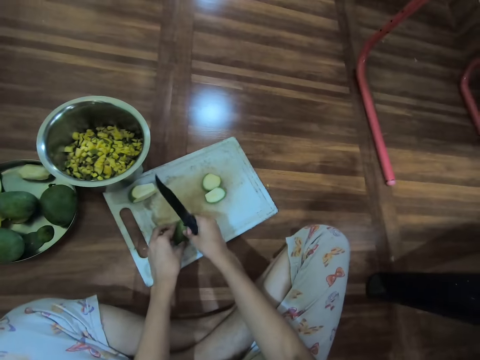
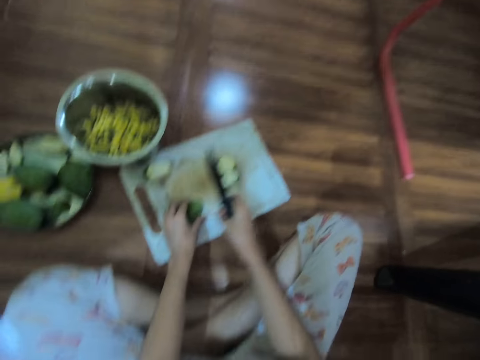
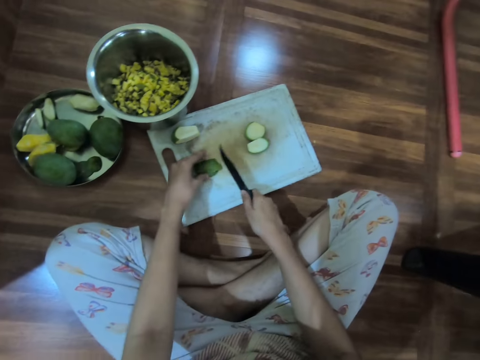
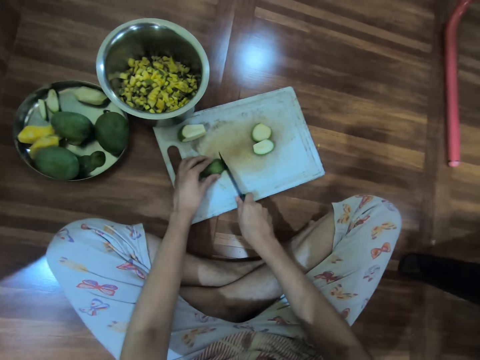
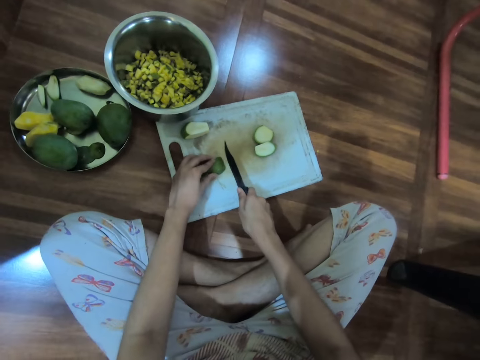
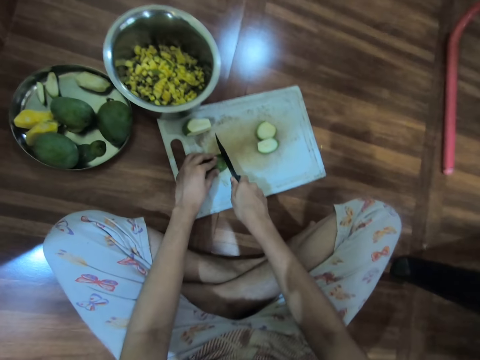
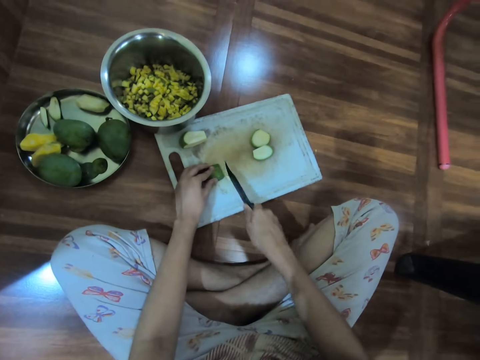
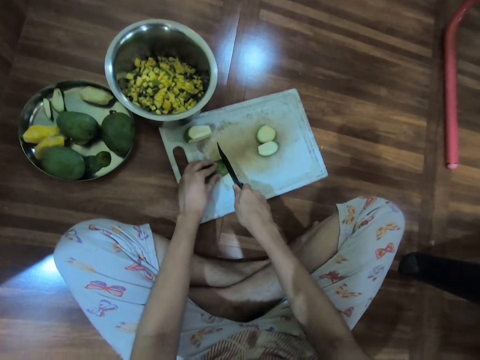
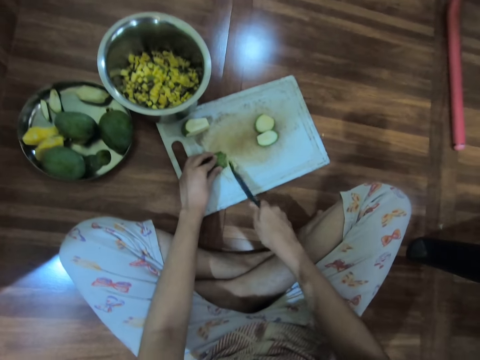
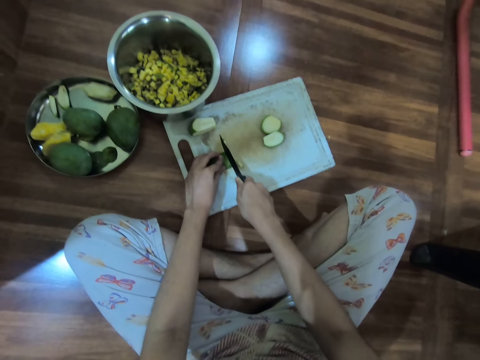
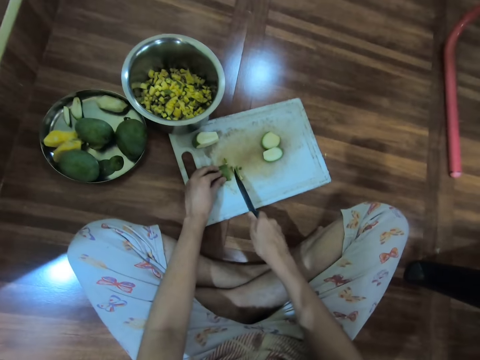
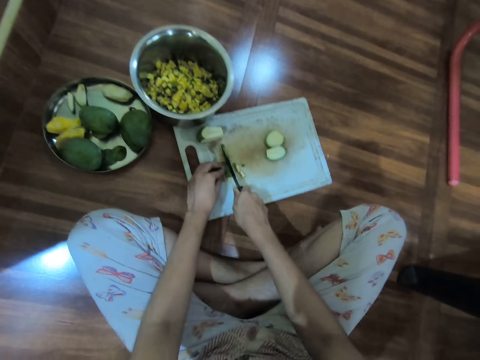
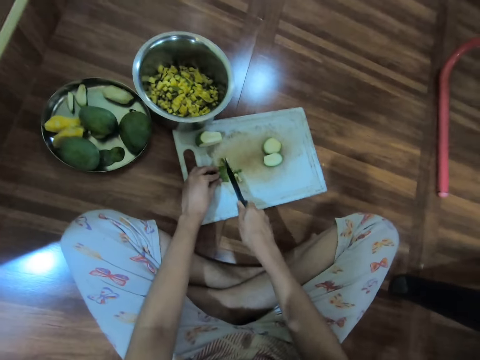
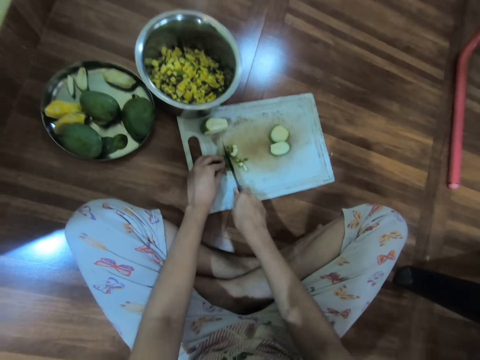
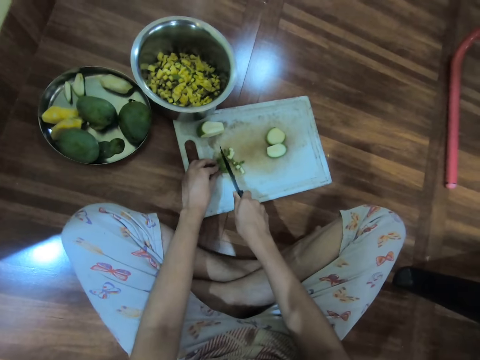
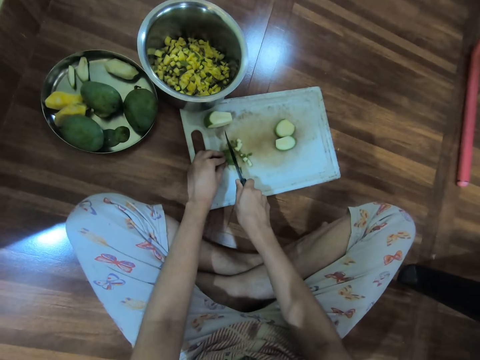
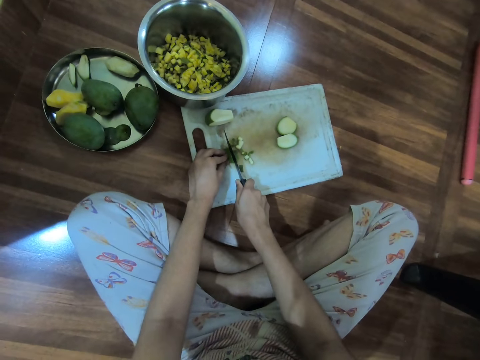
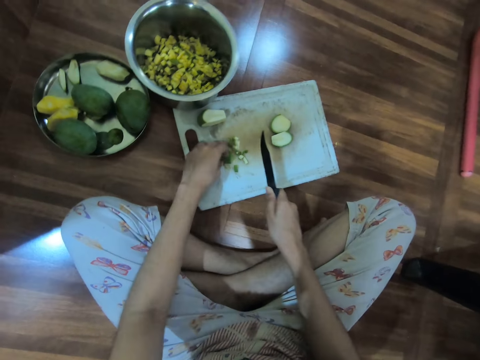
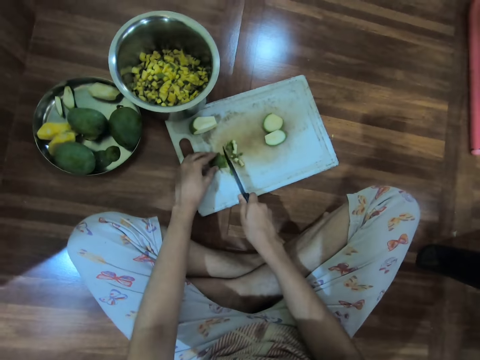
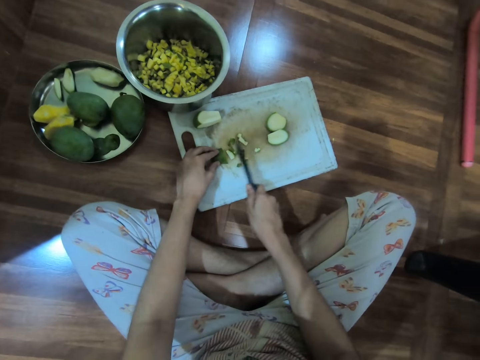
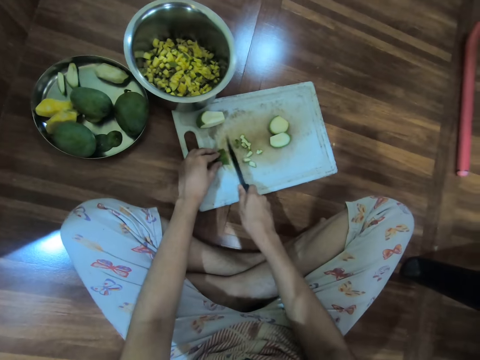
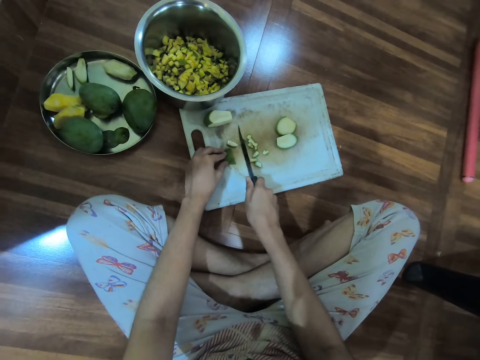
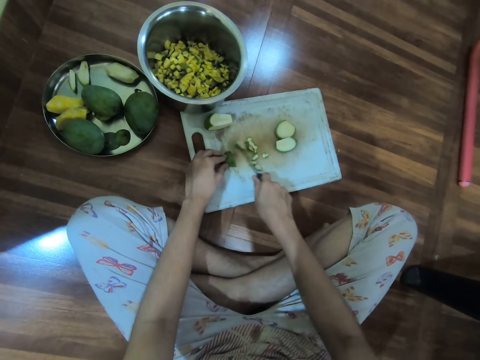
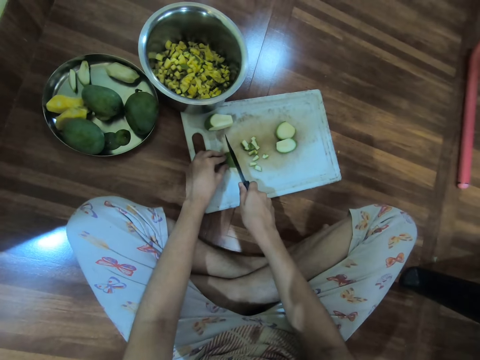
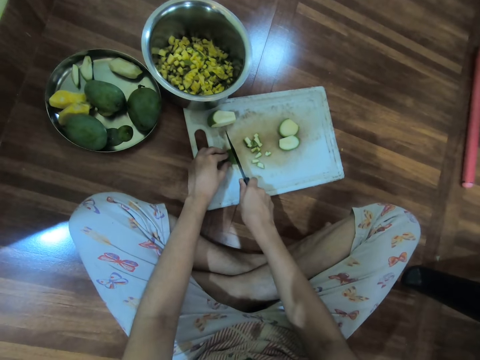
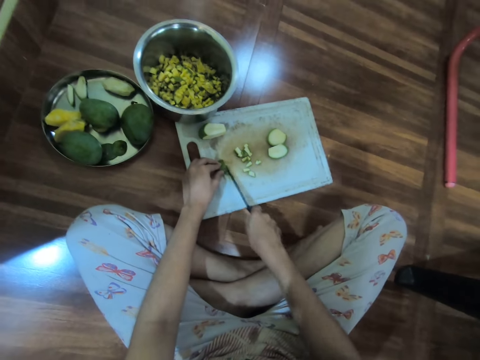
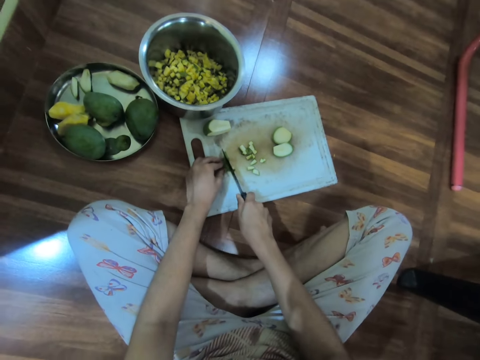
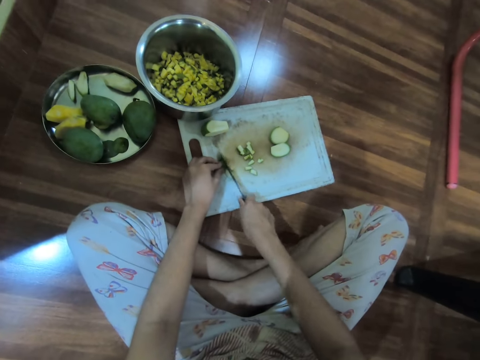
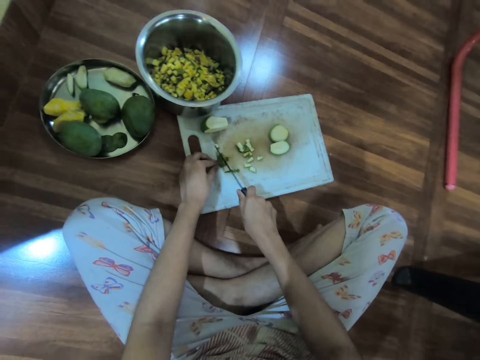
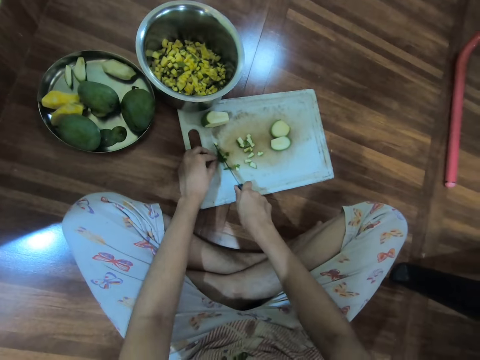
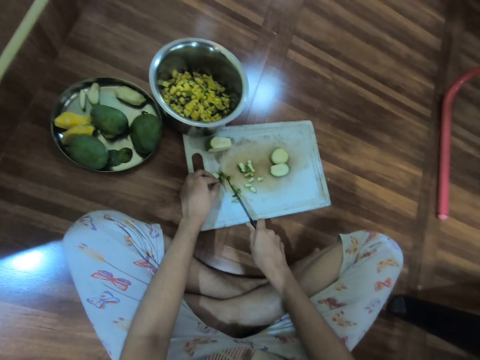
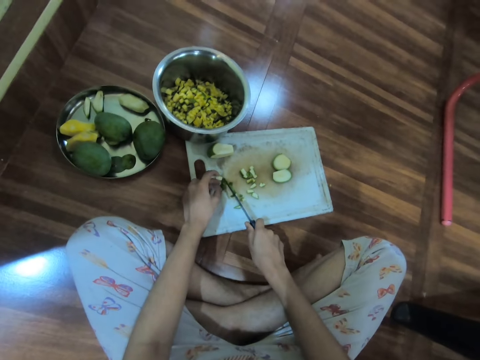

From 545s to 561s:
The camera wearer cuts the mango slice on the tray with the knife in her right hand. She moves the mango slices on the tray with the knife in her right hand. She chops the mango into small pieces.

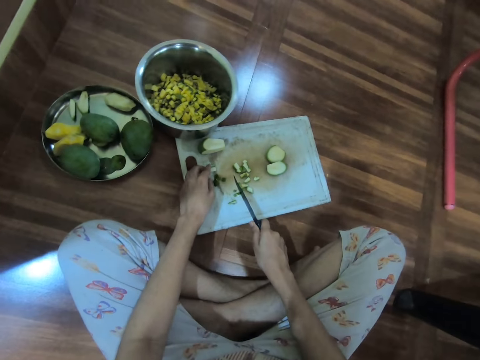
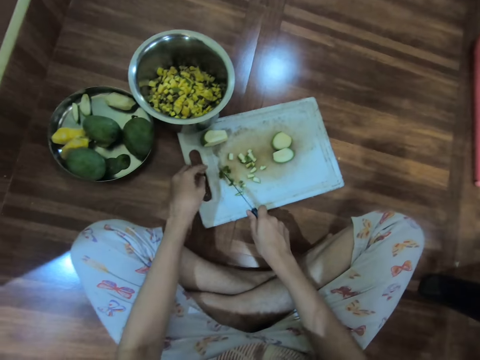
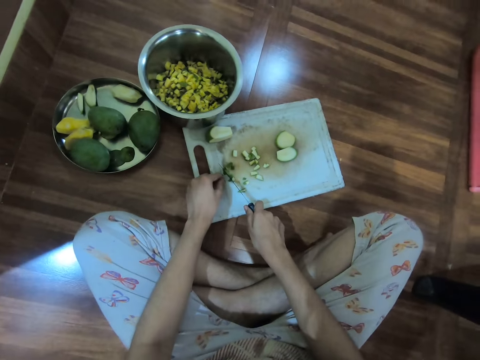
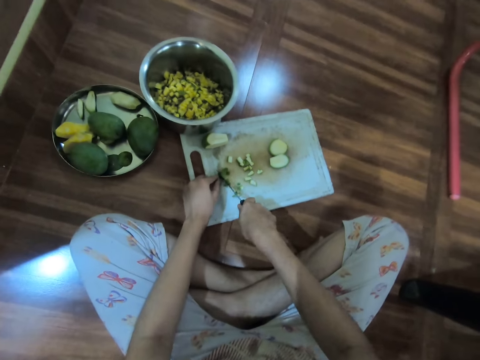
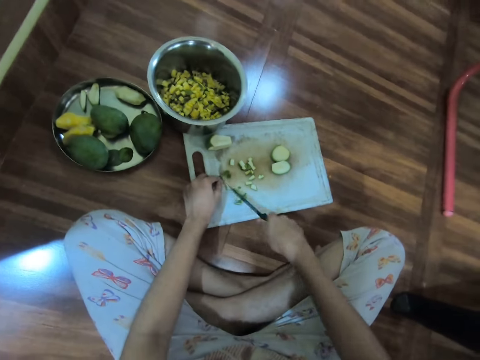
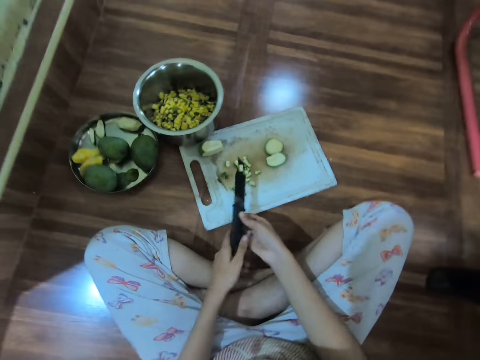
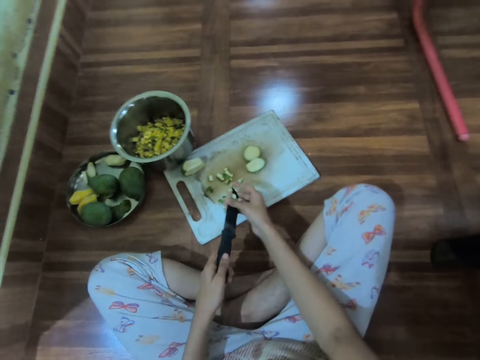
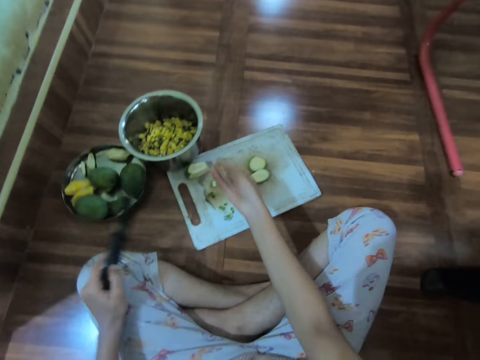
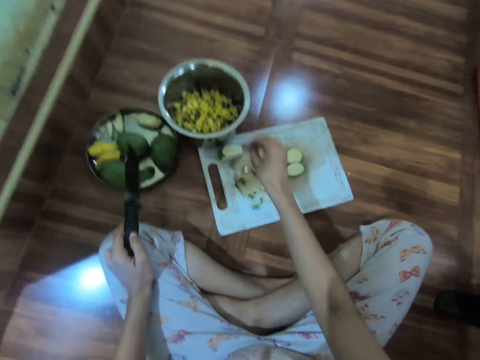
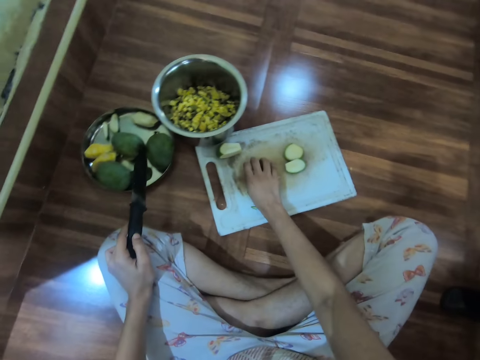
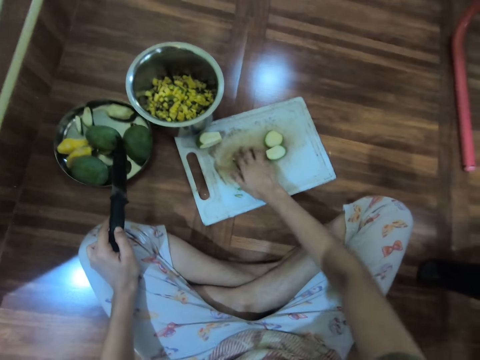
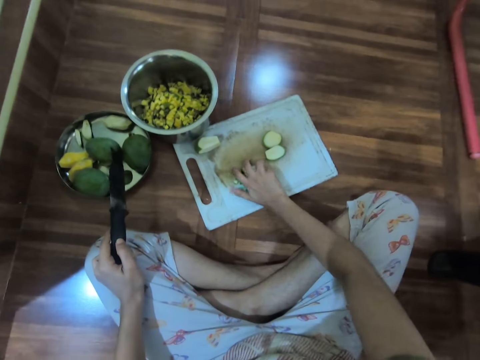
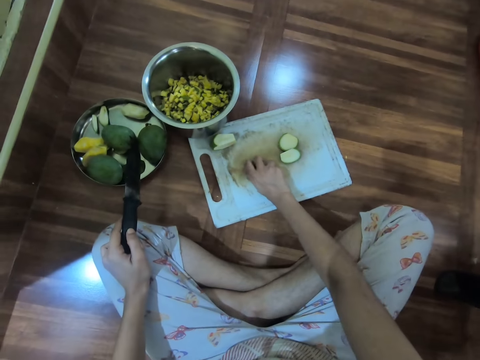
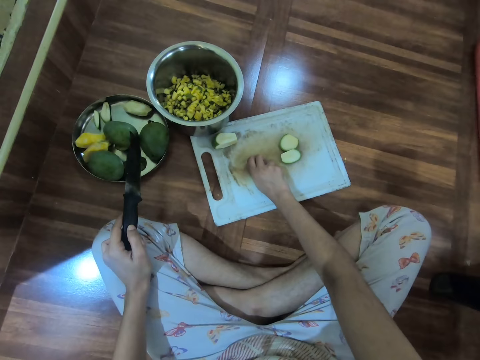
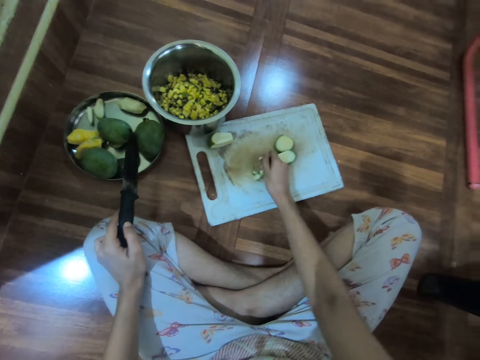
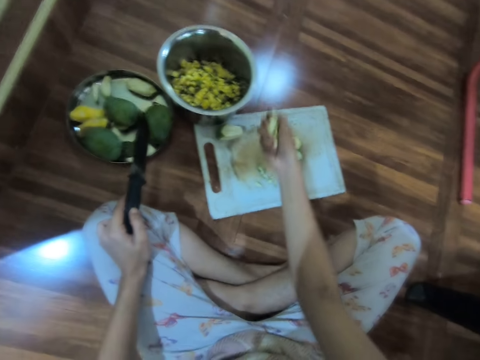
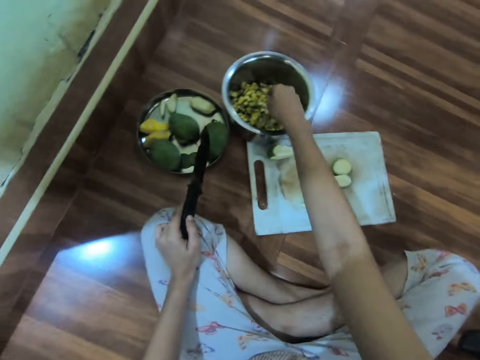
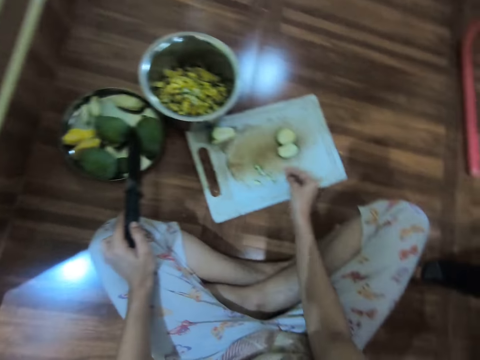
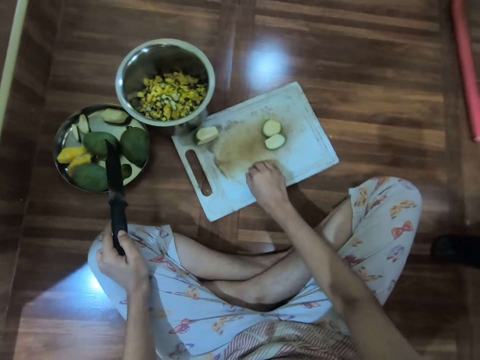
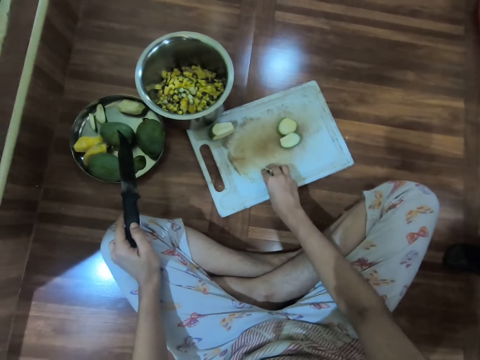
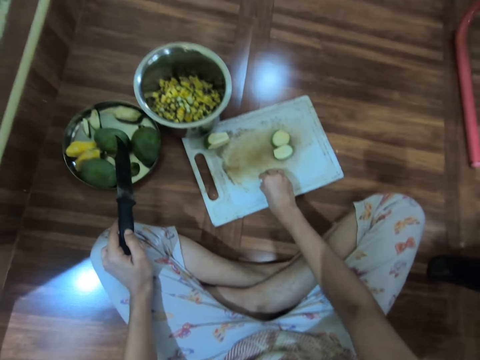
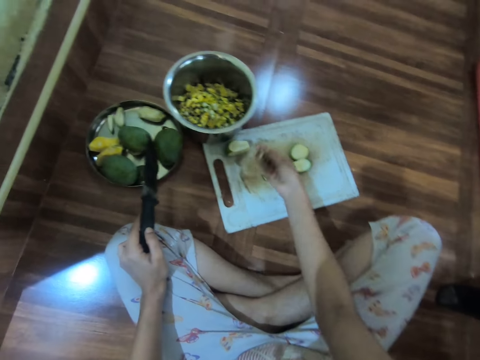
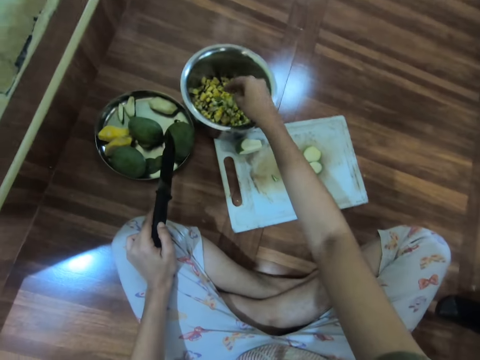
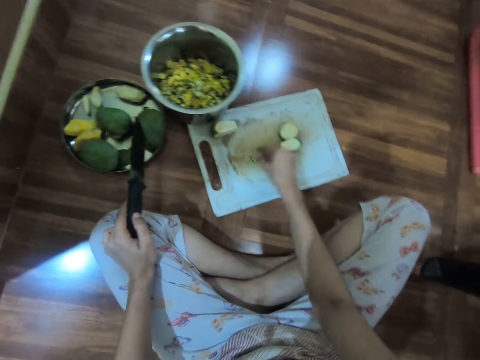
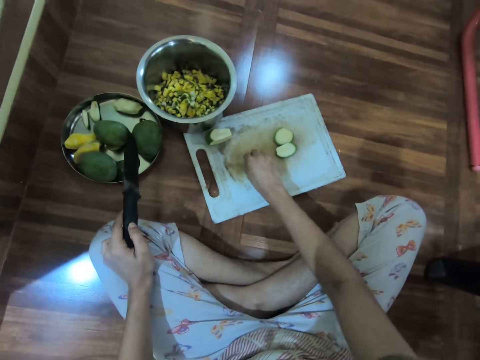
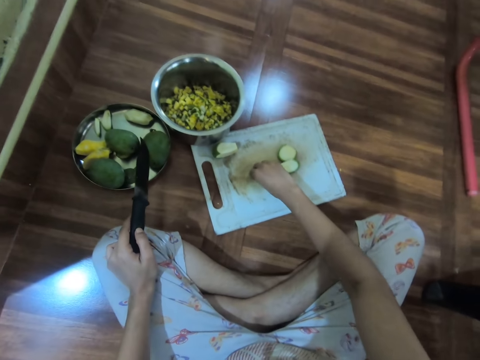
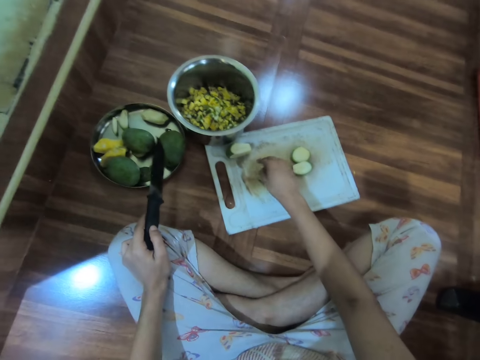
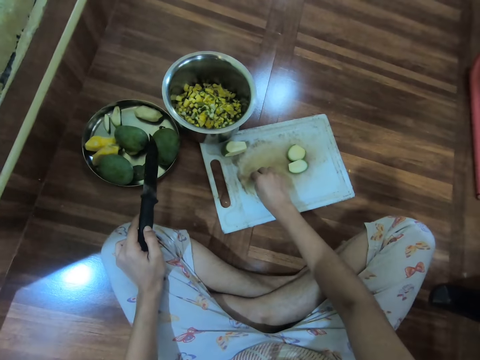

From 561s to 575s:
The camera wearer passes the knife from her right hand to her left hand. She wipes the knife. She removes guava from the knife in her left hand with her right hand. She places the guava in a metal container on the floor with her right hand. She picks the guava from the chopping board with her right hand. She places the guava in the metal container on the floor with her right hand. She picks the guava from the chopping board with her right hand. She places the guava in the metal container on the floor with her right hand. She picks the guava from the chopping board on the floor with her right hand.
